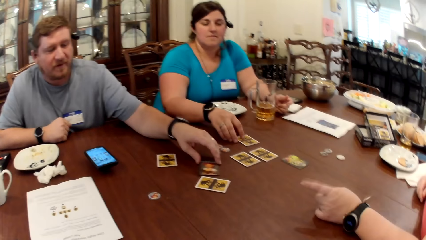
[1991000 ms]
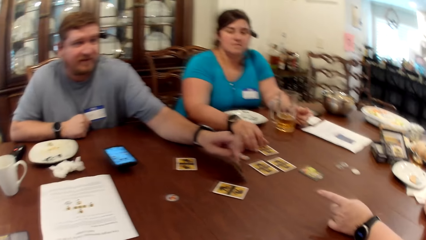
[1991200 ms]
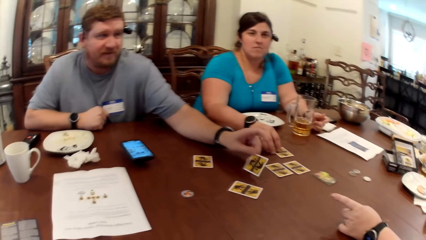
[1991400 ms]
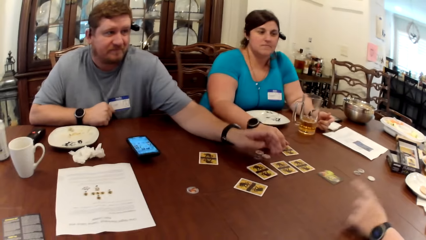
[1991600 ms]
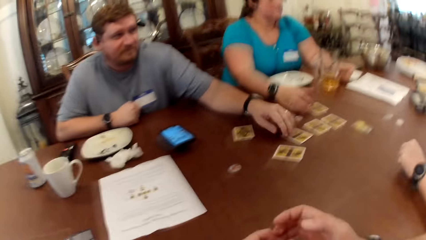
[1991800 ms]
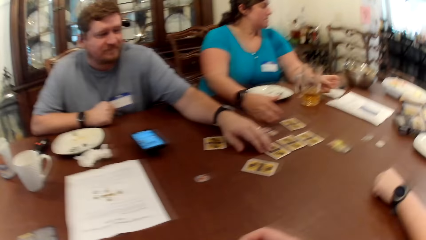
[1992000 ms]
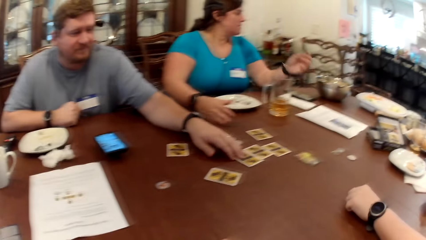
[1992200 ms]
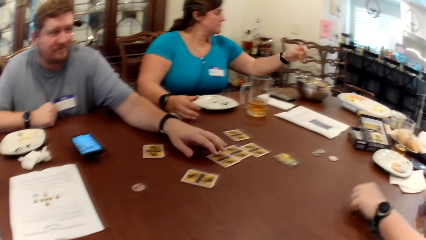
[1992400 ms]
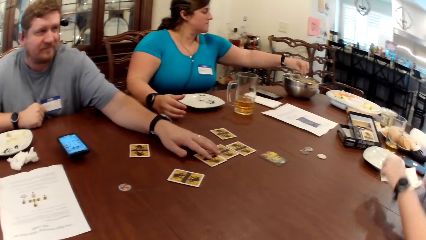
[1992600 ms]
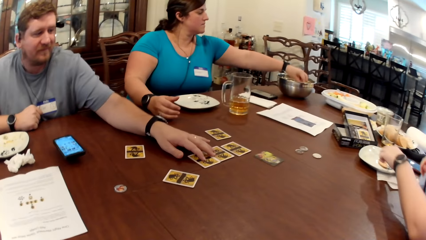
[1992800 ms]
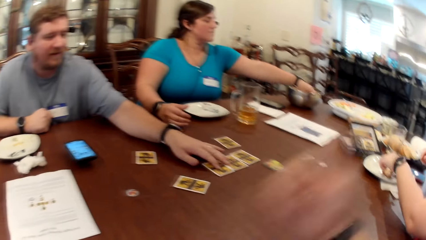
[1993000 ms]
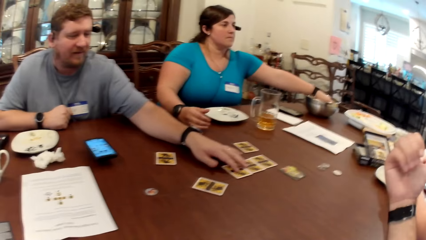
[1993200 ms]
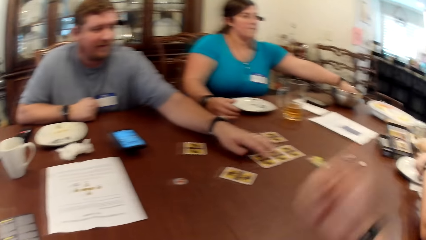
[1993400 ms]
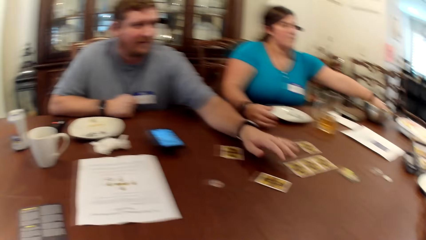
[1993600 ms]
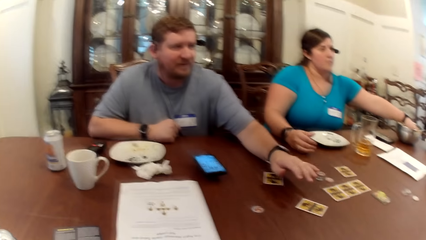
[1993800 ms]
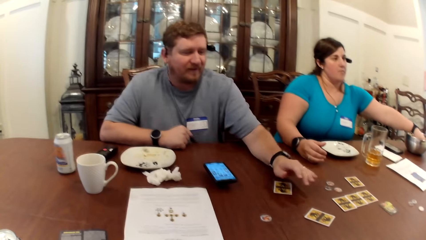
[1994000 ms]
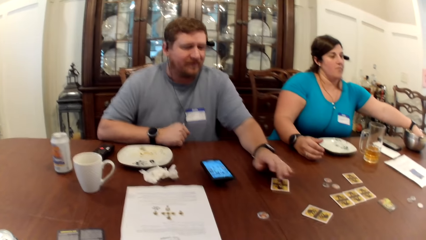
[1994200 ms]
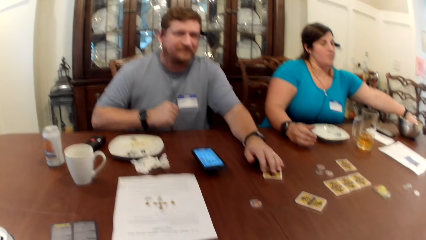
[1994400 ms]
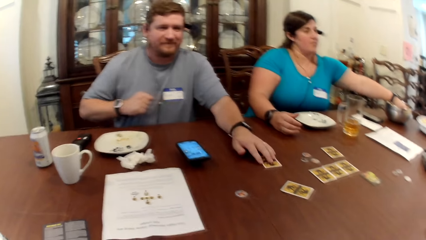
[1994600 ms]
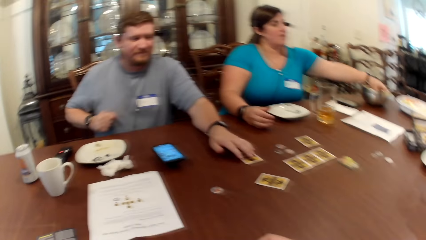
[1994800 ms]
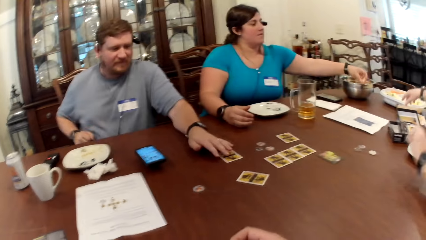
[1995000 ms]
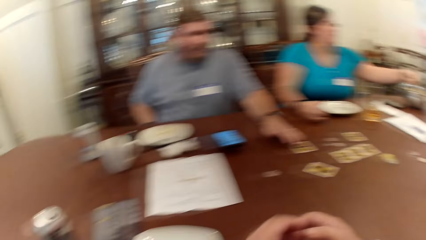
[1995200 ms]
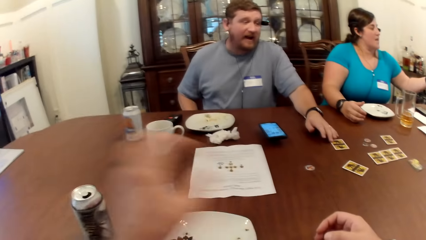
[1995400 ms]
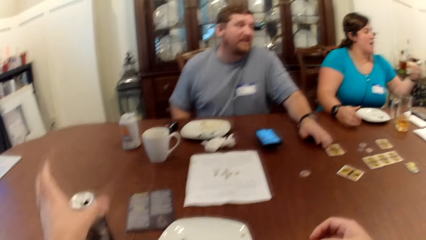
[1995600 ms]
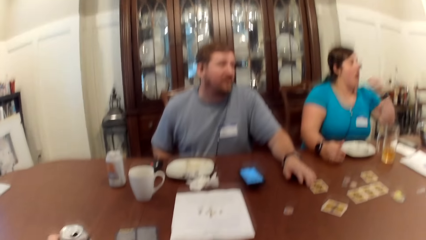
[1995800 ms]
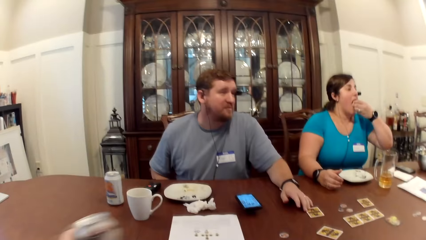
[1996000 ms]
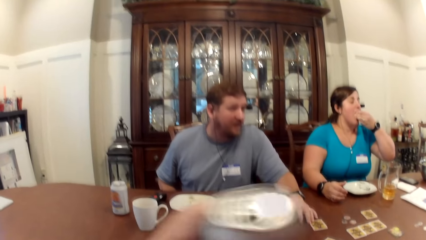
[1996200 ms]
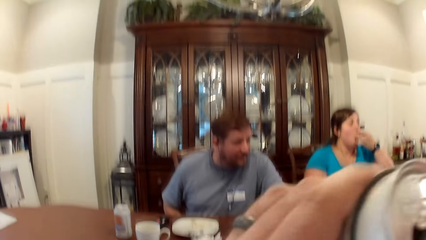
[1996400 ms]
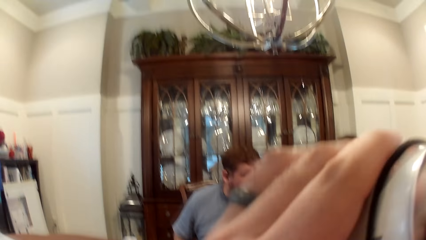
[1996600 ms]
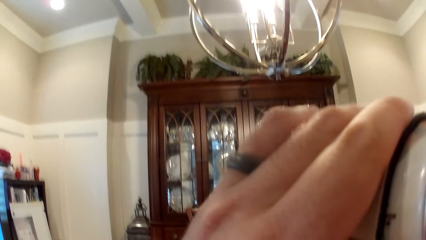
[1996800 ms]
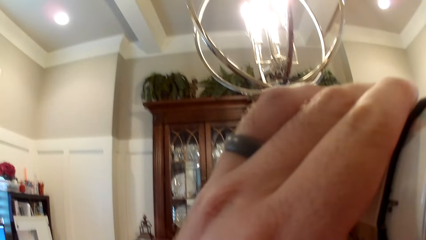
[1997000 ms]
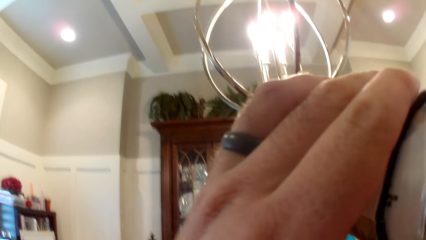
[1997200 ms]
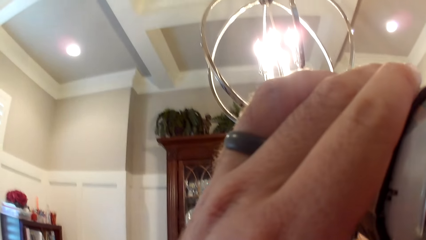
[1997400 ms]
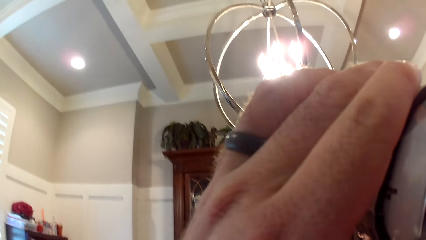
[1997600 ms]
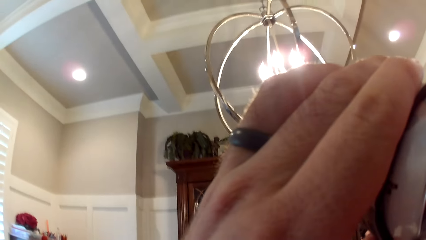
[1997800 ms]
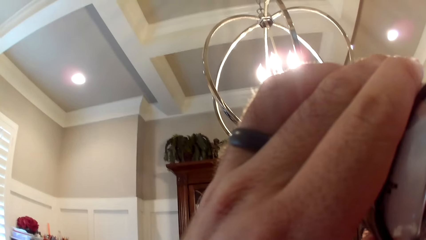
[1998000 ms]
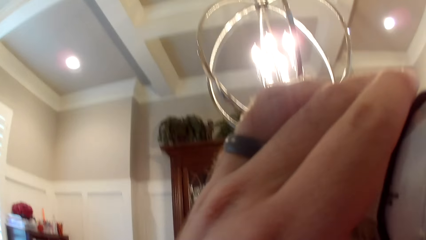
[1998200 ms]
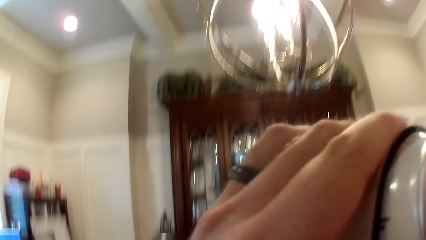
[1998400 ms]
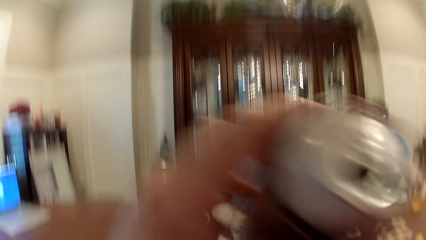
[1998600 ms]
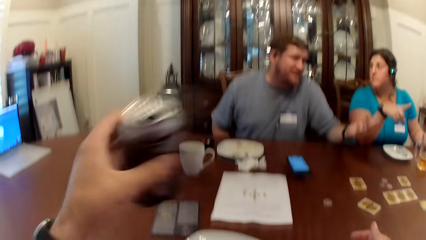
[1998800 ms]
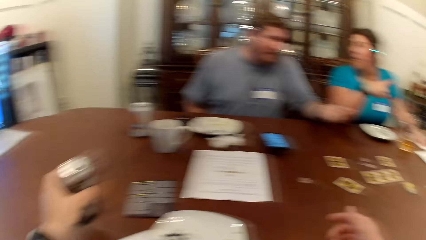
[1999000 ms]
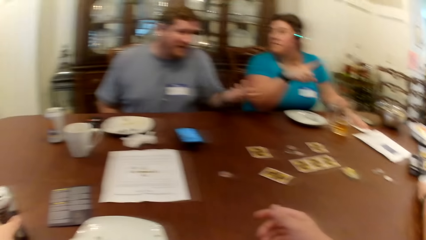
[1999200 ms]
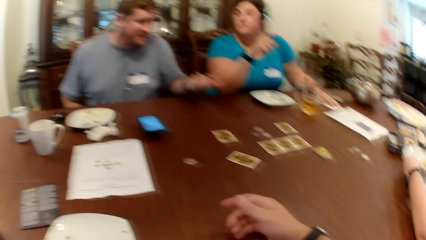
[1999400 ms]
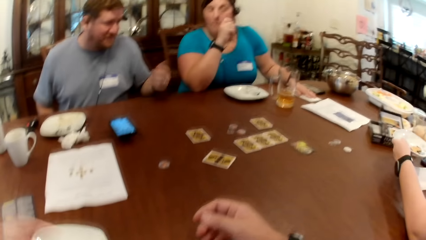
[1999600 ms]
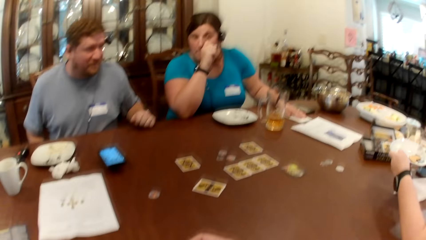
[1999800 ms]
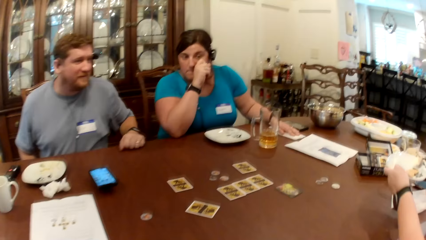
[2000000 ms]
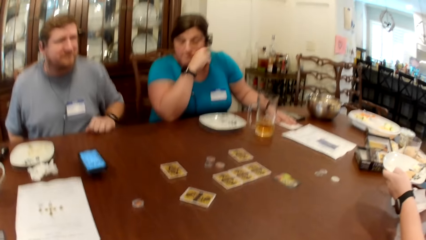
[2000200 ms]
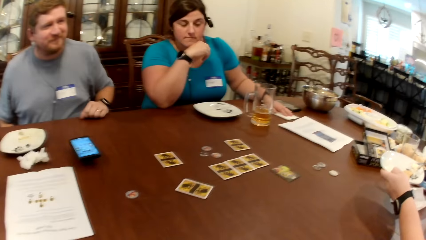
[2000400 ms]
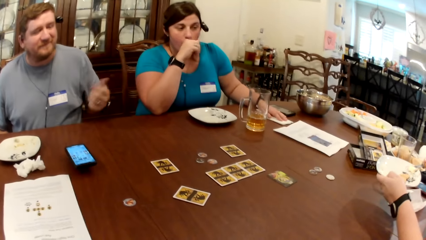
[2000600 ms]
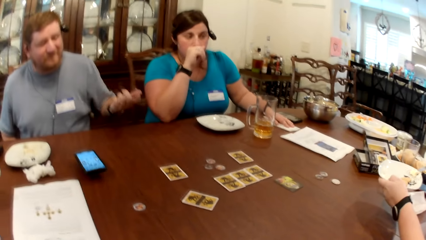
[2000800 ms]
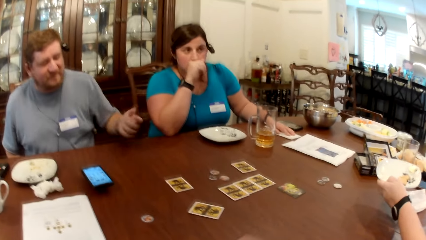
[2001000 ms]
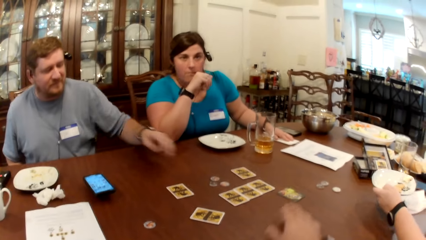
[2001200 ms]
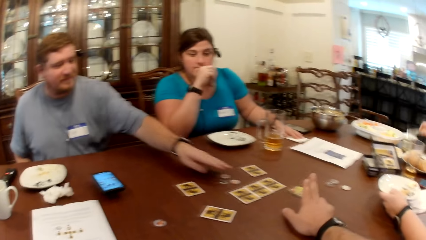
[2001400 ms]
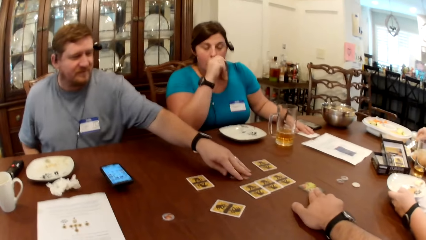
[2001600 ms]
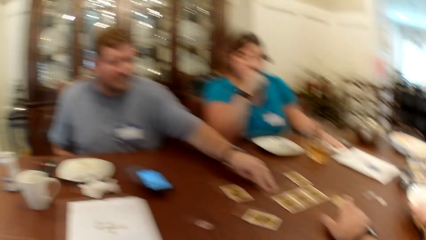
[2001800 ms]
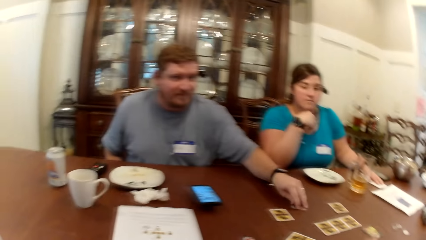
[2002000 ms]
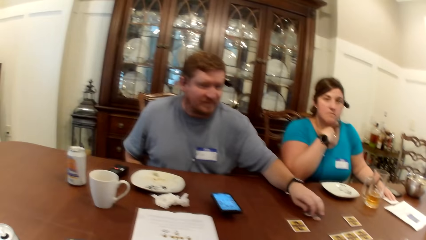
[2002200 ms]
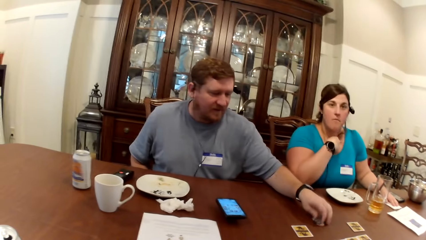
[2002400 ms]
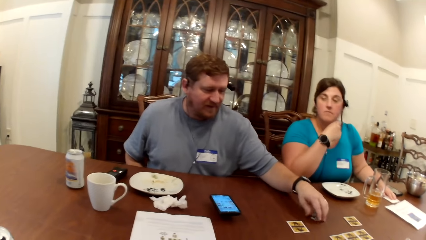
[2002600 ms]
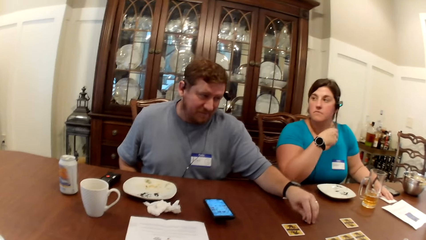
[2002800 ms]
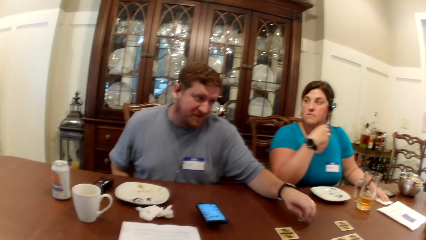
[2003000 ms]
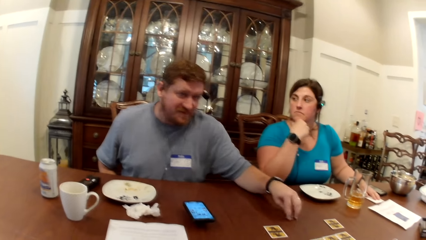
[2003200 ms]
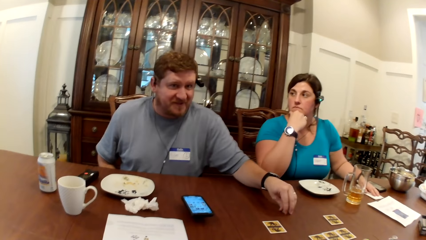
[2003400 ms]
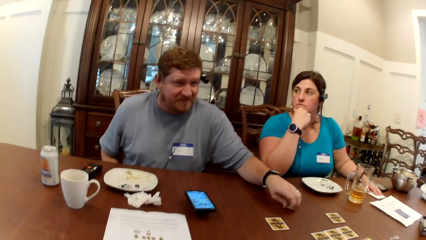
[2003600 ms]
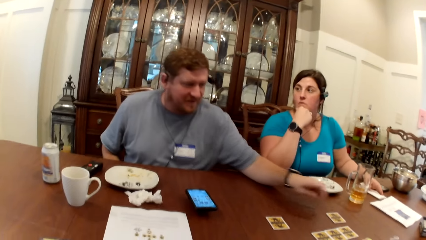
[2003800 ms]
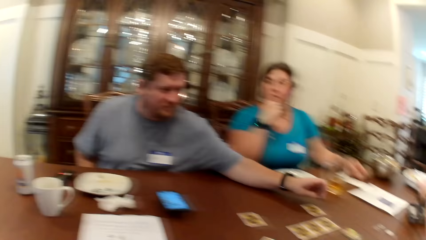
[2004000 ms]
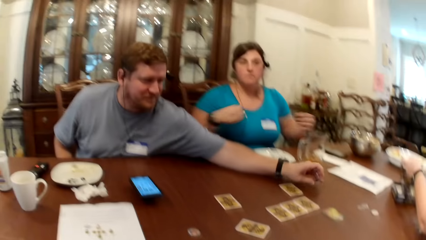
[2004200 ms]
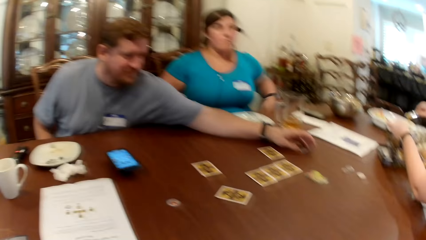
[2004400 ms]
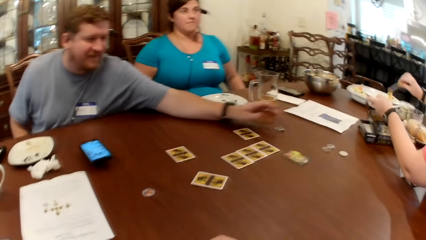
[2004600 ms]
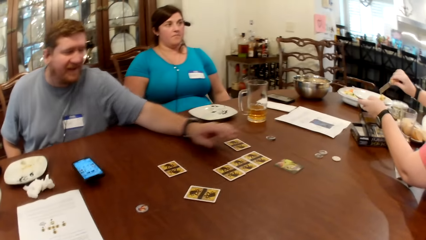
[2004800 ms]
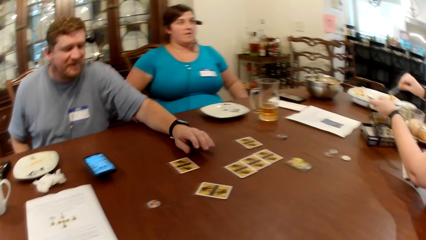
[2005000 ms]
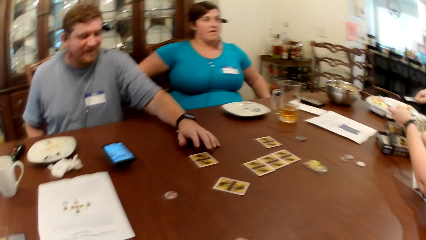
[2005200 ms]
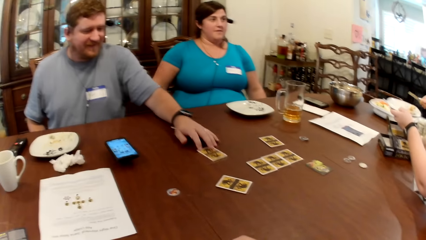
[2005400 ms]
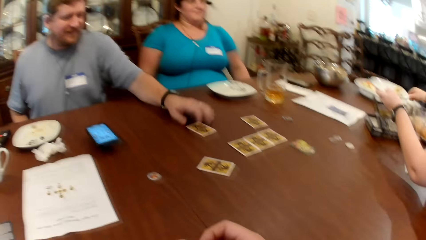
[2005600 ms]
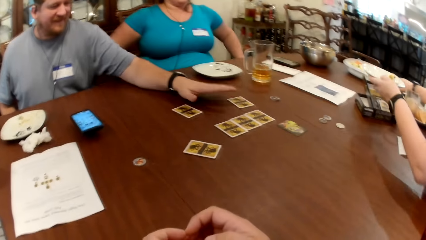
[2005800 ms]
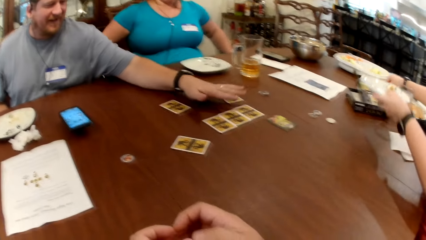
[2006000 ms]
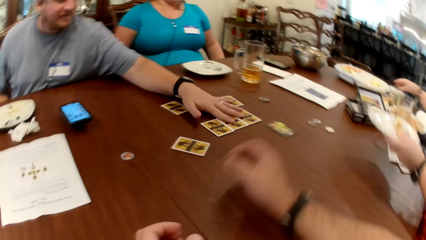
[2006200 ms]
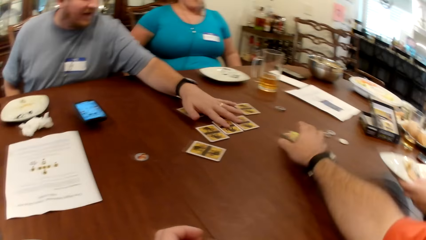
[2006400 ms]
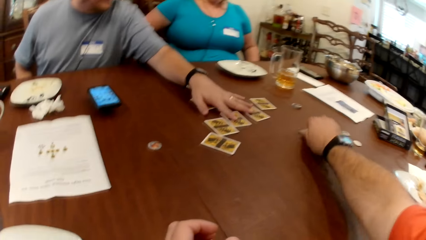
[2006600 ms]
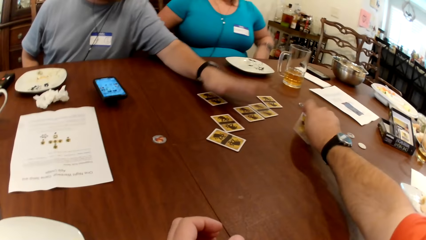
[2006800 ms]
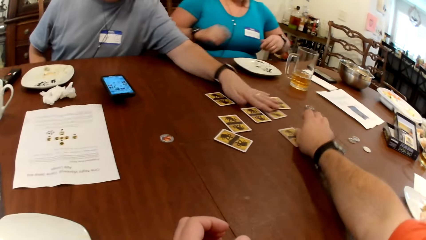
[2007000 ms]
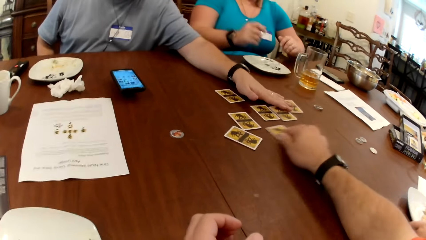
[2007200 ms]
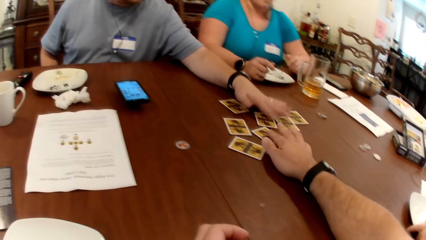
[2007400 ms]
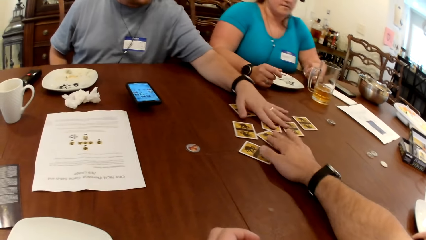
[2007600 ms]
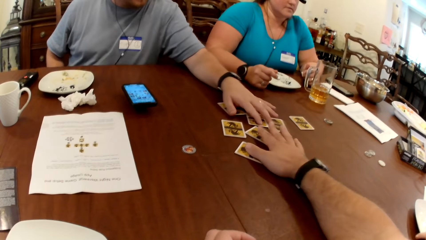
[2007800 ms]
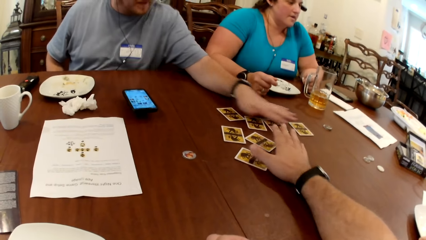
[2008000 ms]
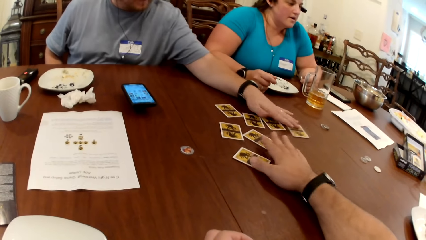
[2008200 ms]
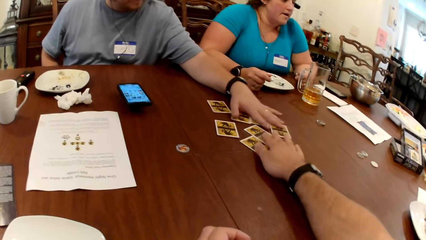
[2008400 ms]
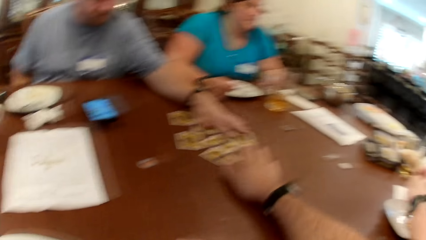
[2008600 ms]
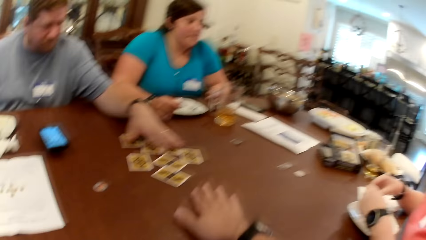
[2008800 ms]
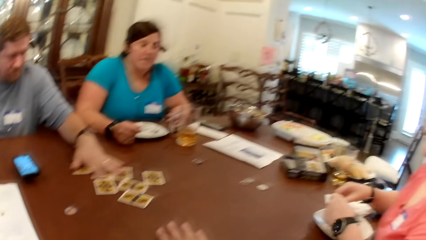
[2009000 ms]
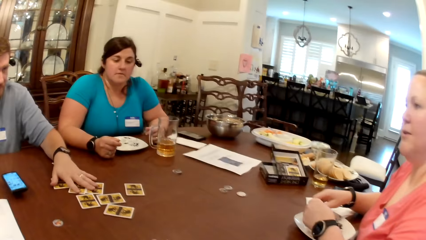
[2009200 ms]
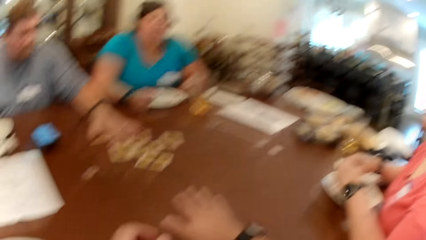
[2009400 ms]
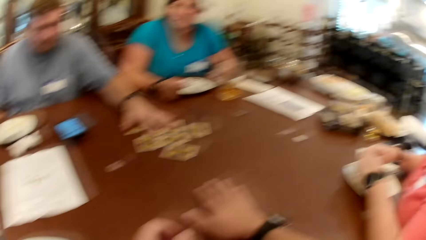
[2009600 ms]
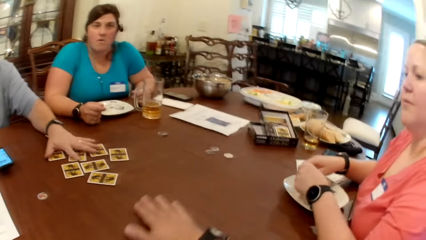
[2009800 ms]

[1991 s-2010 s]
The woman picks up a popcorn from the bowl on the table. A man shifts a card on the table with his left hand. The camera wearer picks up a can of beer from the table with his left hand. The woman eats the popcorn in her left hand. The camera wearer drinks from the can of beer in his left hand. The woman places her hand on the napkin. Another woman holds a plate in her left hand, holds a fork in her right hand and spreads cream cheese on the plate with the fork in her right hand. The man moves a set of game tokens on the table with his left hand. The other woman drops cream cheese on the plate with the fork in her right hand. The man shifts a card on the table with his left hand. The other woman places the fork in her right hand on the table. The man moves a set of cards on the table with his left hand. The camera wearer moves a card on the table with his right hand. The other woman places the plate in her left hand on the table. The man moves the set of cards on the table with his left hand.
